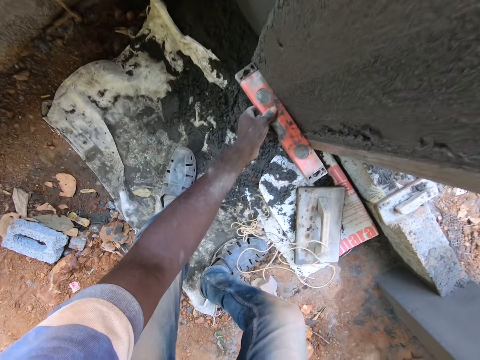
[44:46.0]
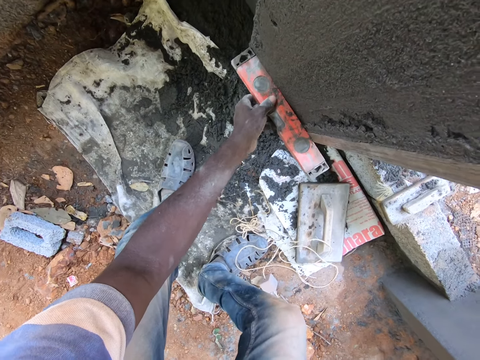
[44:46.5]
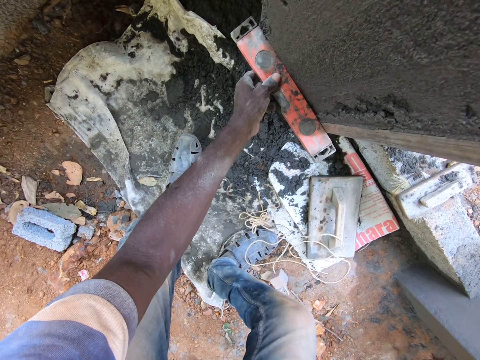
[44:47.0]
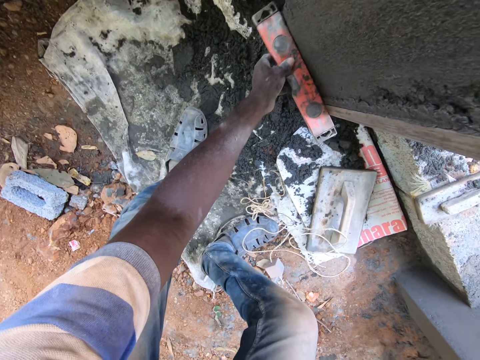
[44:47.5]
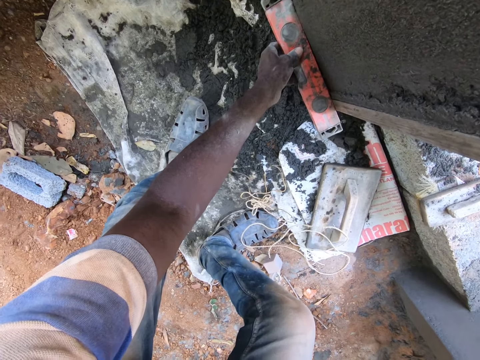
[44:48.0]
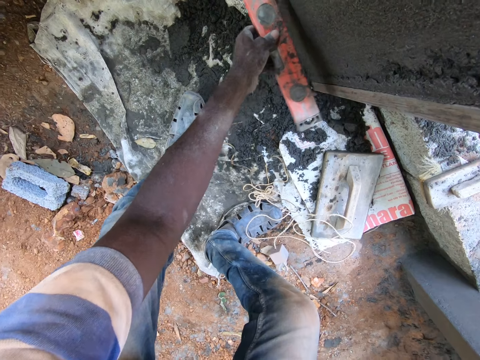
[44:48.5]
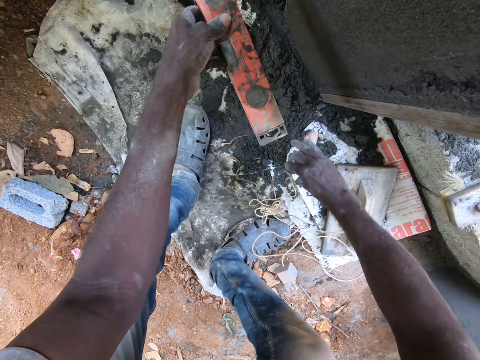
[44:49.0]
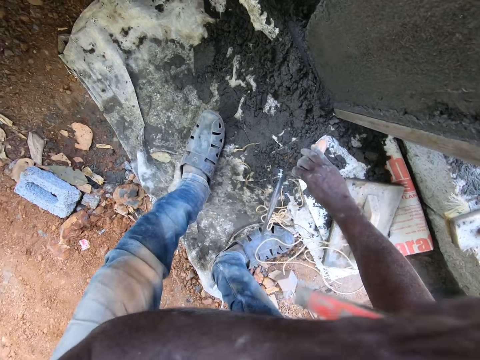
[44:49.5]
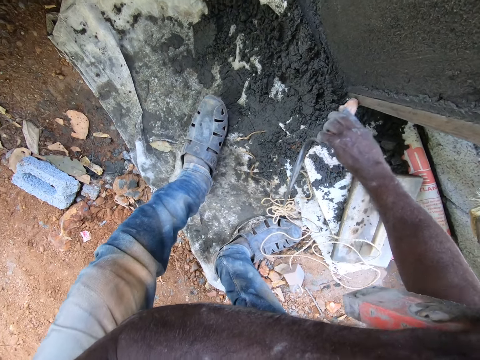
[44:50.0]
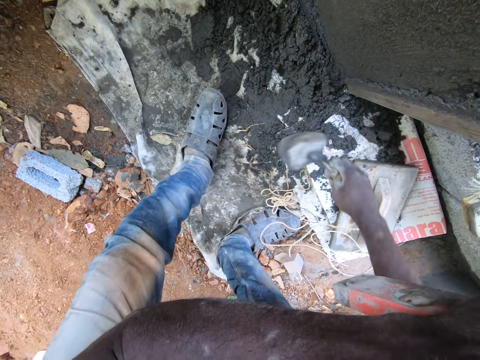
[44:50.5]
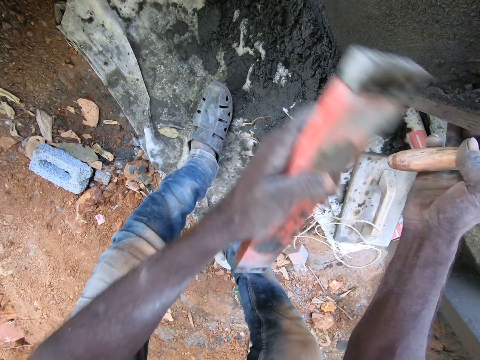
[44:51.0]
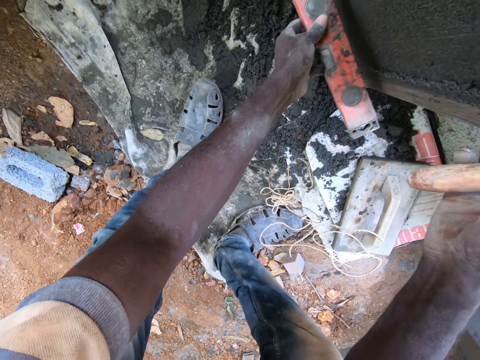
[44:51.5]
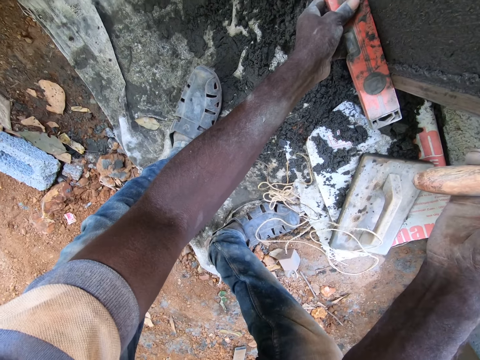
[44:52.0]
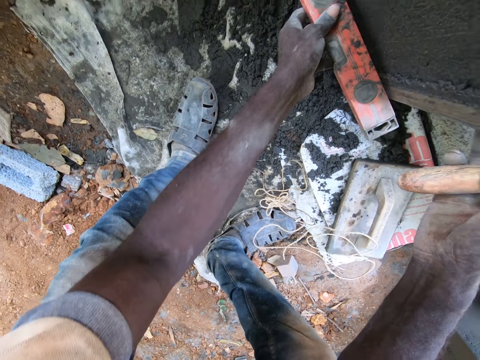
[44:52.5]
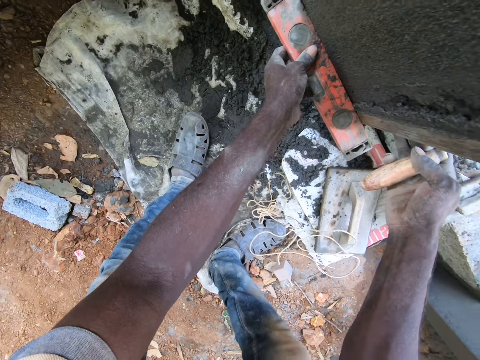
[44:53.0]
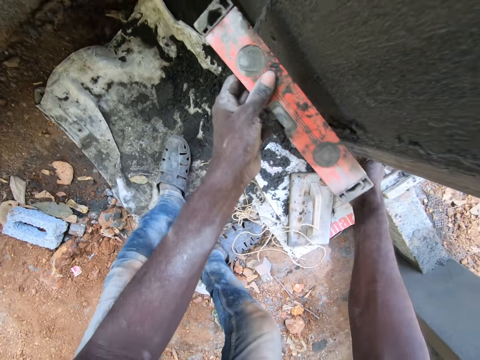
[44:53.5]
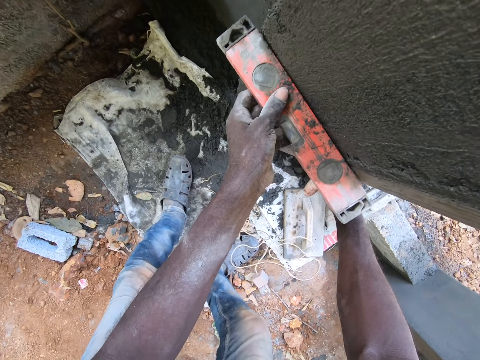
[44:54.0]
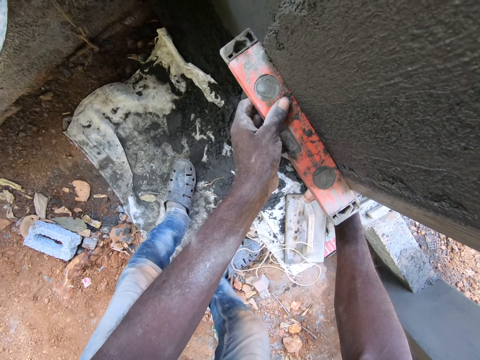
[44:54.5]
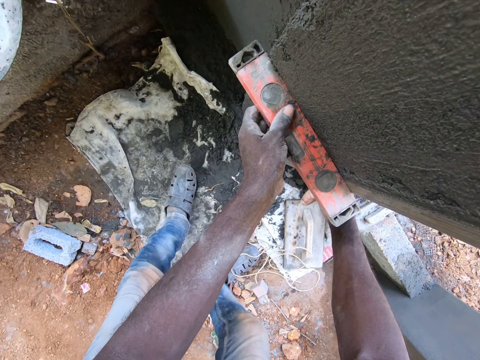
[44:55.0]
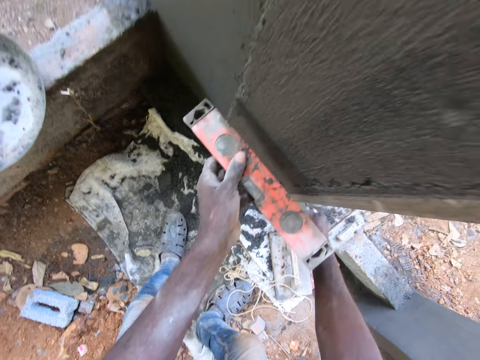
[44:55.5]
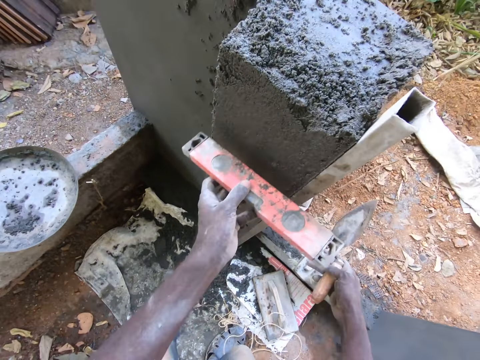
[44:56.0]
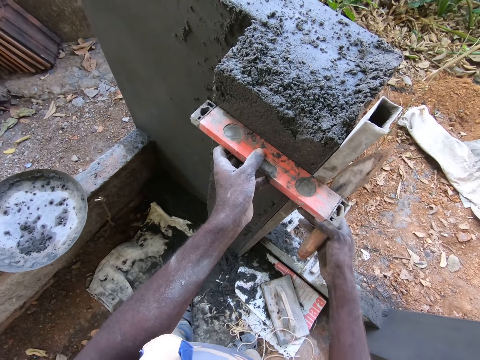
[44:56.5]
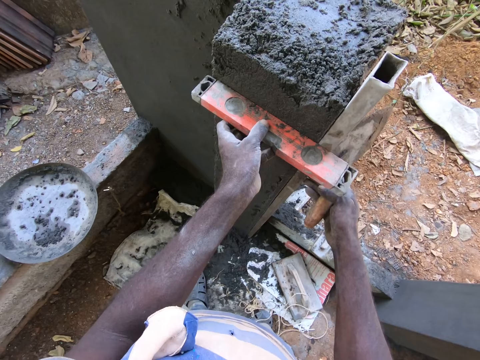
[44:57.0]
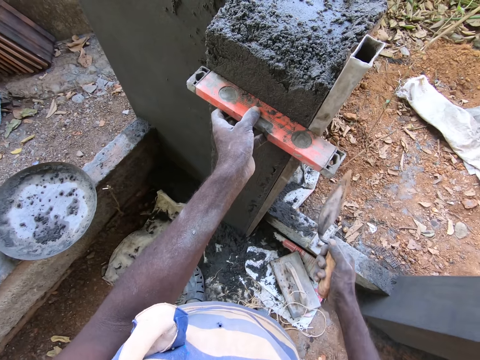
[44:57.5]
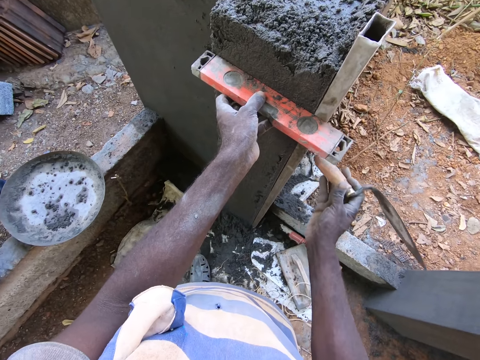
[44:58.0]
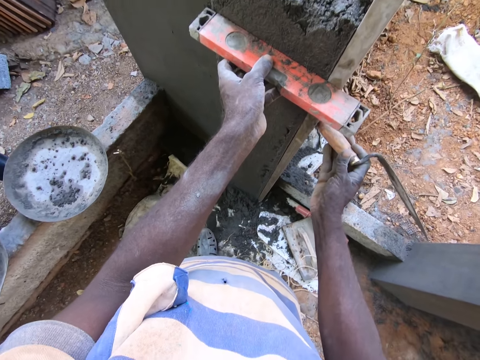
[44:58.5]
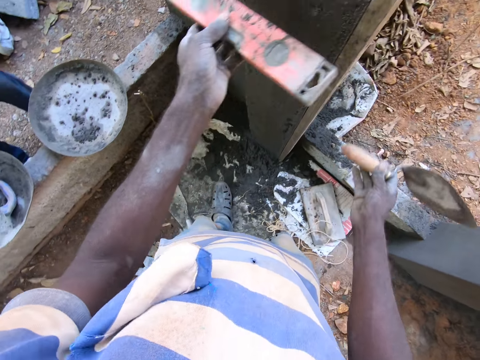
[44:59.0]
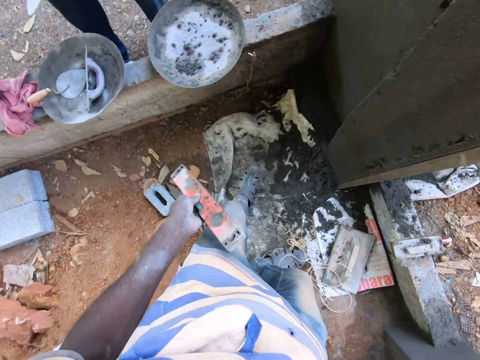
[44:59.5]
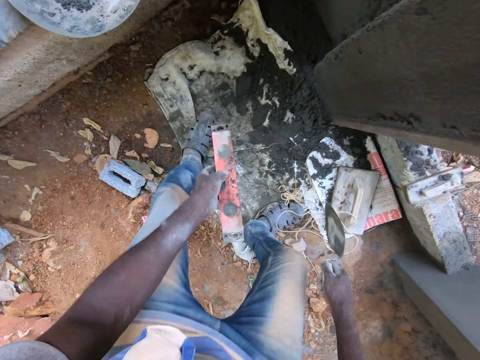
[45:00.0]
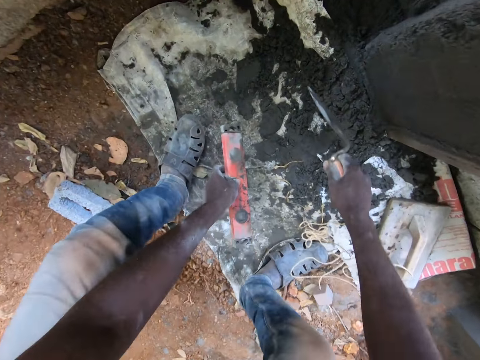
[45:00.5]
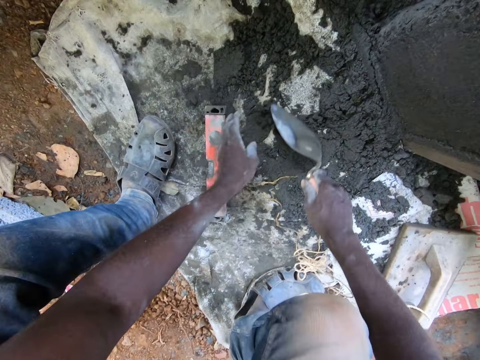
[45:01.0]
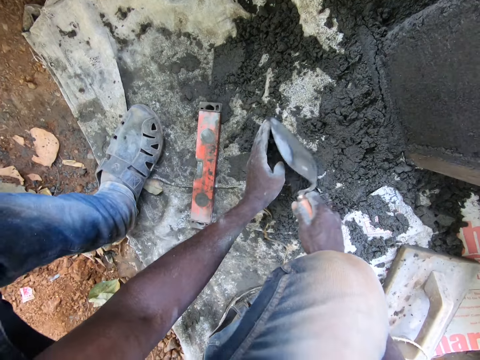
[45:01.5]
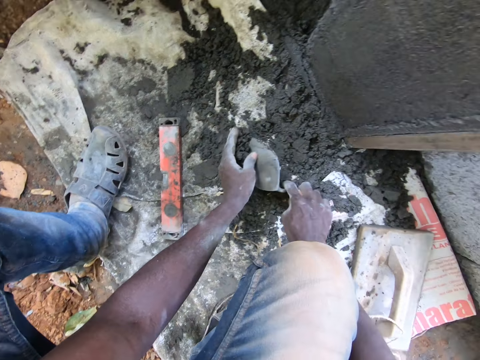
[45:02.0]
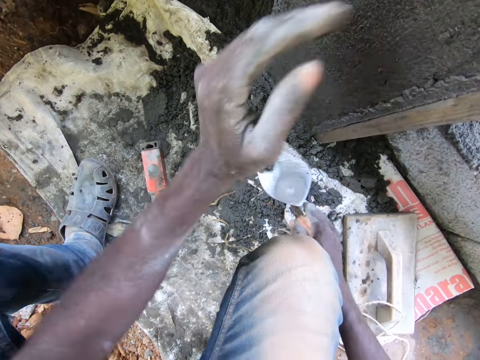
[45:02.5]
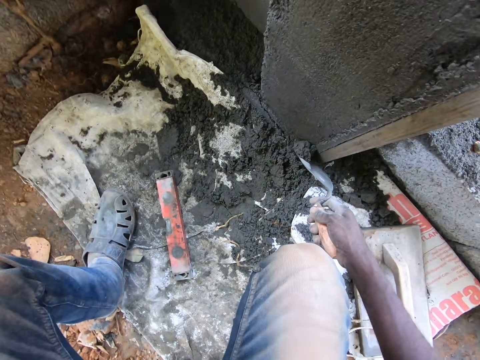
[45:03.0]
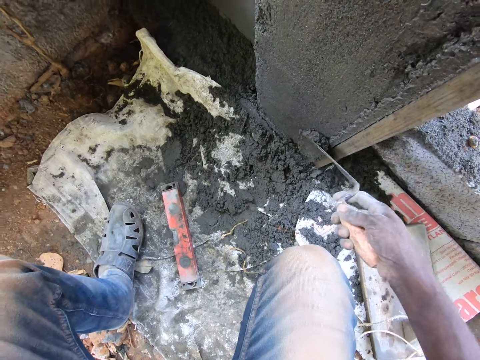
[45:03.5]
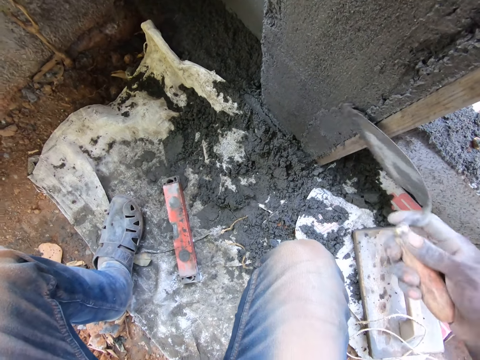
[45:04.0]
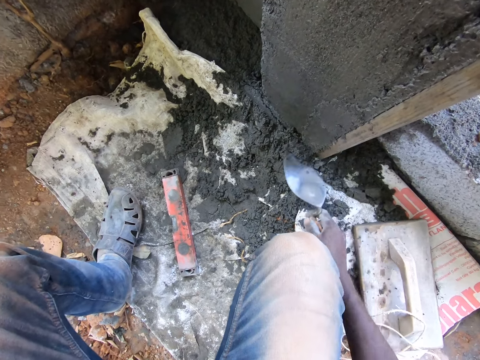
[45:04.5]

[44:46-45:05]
The camera wearer puts the smoothing stick or line level on the cement. He puts the smoothing stick on the cement again. He hits the metal with the trowel. He puts the smoothing stick on the cement repeatedly. He hits the metal with the trowel. He drops the line level from the floor with his right hand. He packs mortar from the floor with the hand trowel with both hands. He plasters the wall with the mortar with the hand trowel in his right hand. He holds the metal.

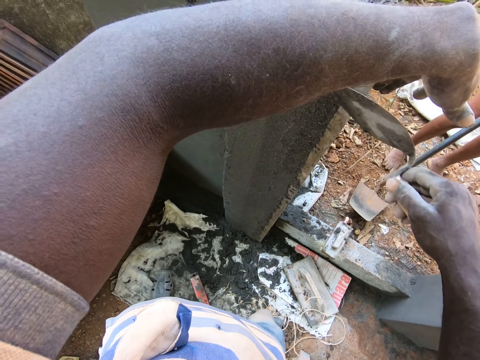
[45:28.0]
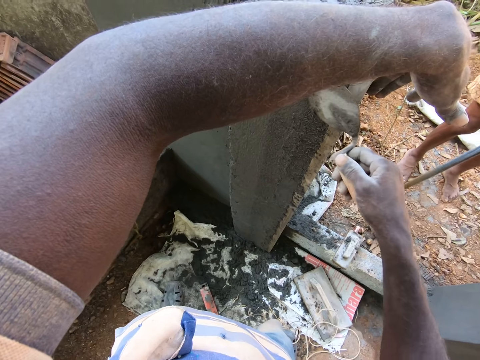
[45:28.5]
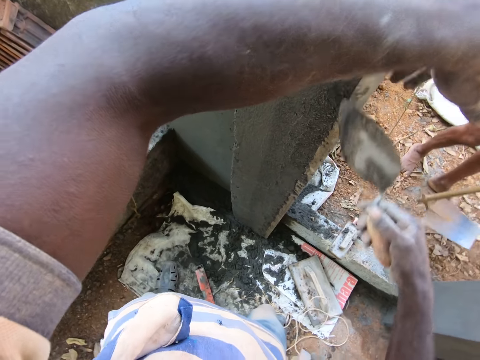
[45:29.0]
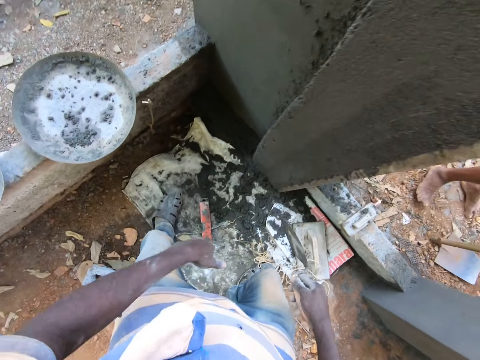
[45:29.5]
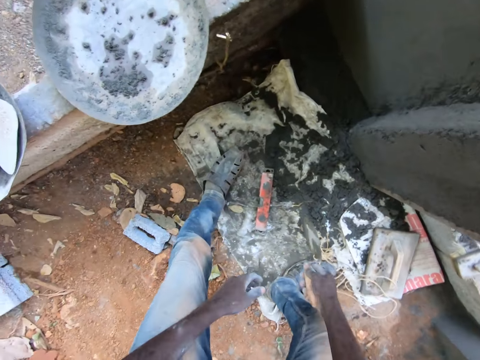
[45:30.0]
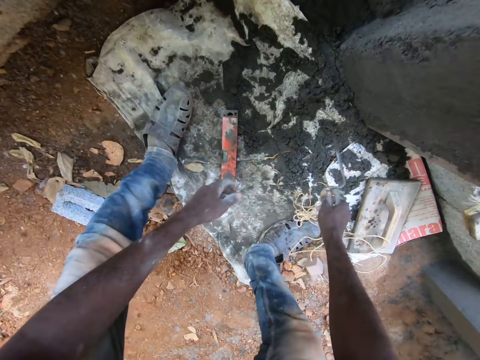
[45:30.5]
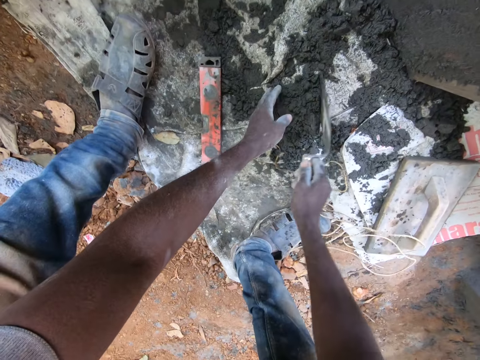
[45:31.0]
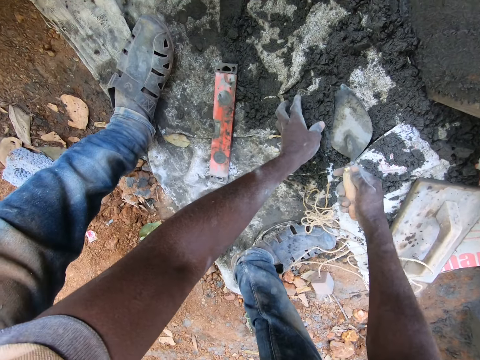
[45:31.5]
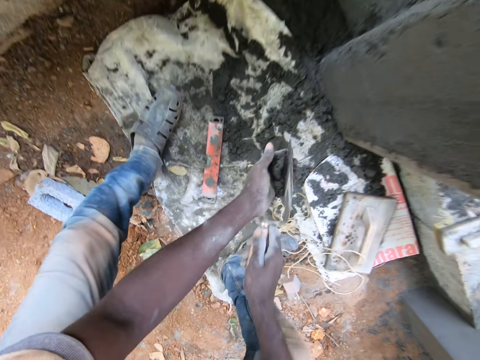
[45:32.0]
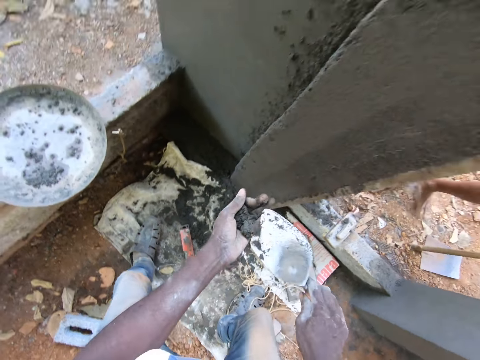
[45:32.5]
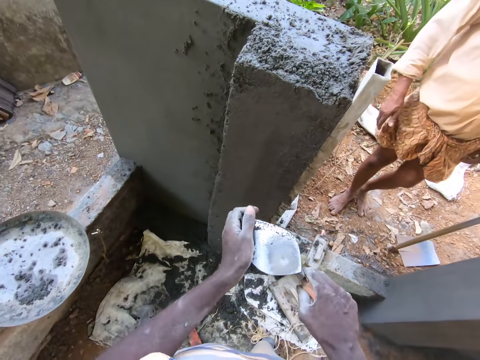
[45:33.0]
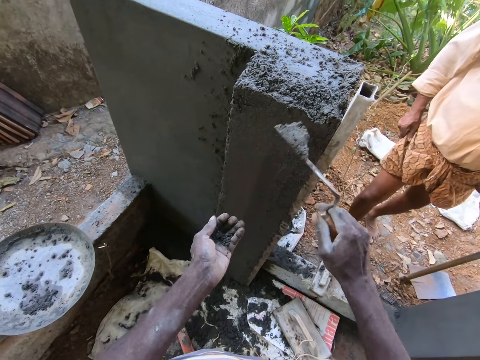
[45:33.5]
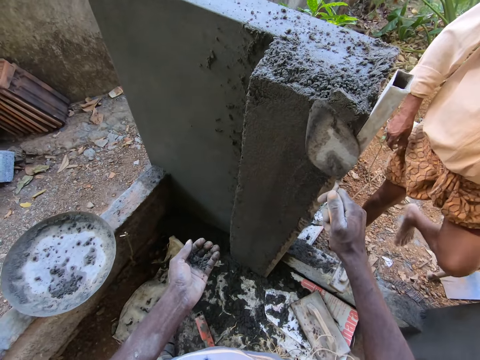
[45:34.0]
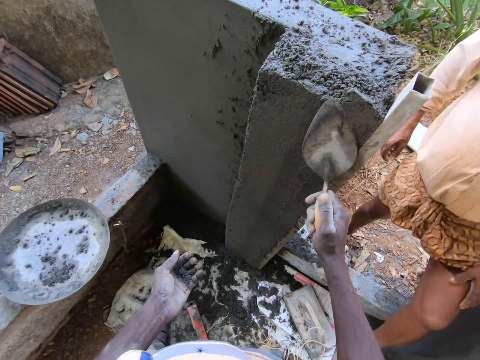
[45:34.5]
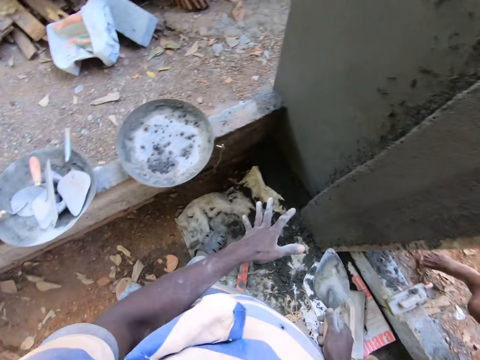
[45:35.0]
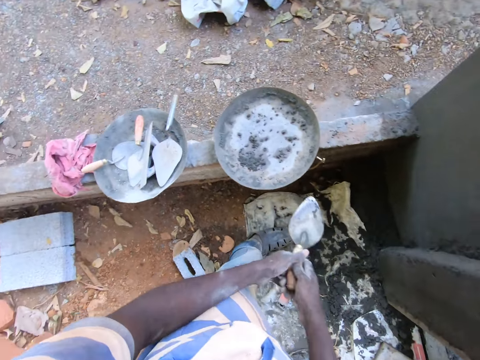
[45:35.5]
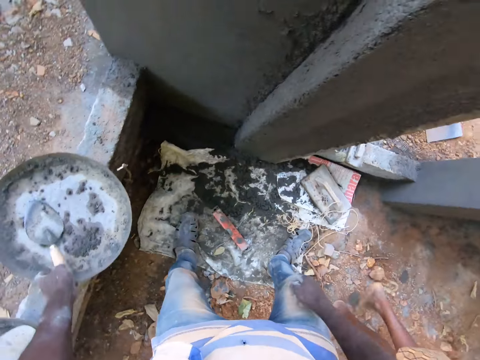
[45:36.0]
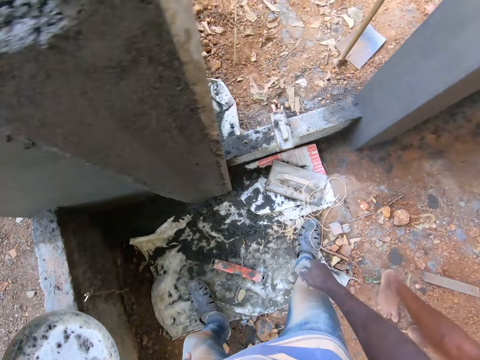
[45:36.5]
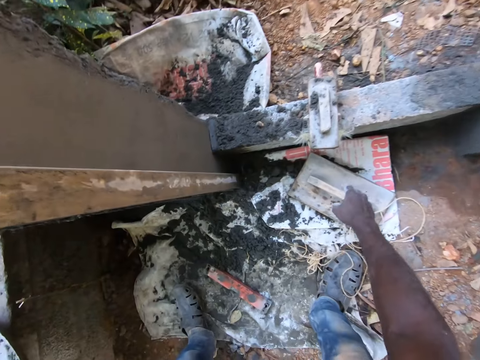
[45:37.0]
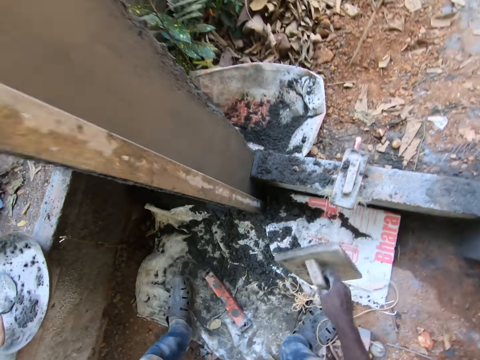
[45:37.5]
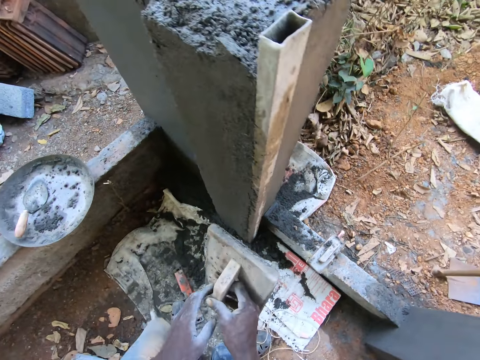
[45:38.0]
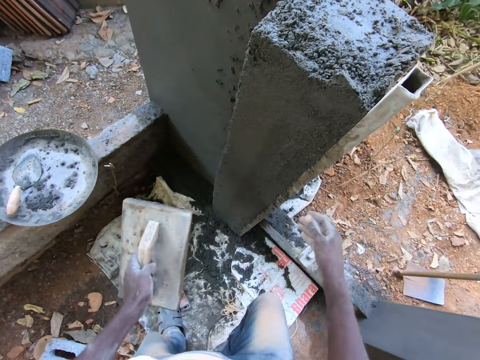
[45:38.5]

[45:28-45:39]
A man holds a hoe with both hands. The camera wearer gathers cement on the ground with the trowel in his right hand and his left hand. He picks the cement from the ground with the trowel in his right hand and his left hand. He puts the cement in his left hand with the trowel in his right hand. He puts the cement on the trowel with his left hand. He spreads the cement on the wall with the trowel in his right hand. The man walks away from the wall. The camera wearer transfers the trowel from his right hand to his left hand. He drops the trowel on a head pan with his left hand. He picks up a float from the ground with his right hand. He transfers the float from his right hand to his left hand.
